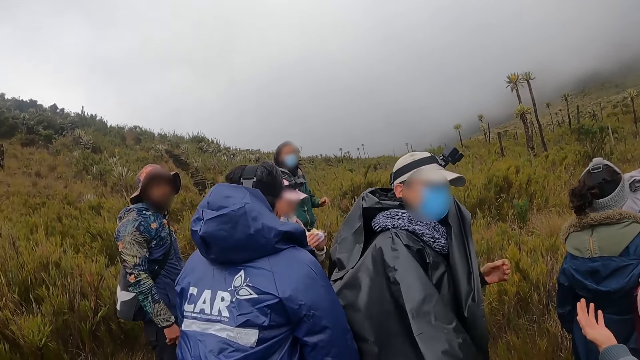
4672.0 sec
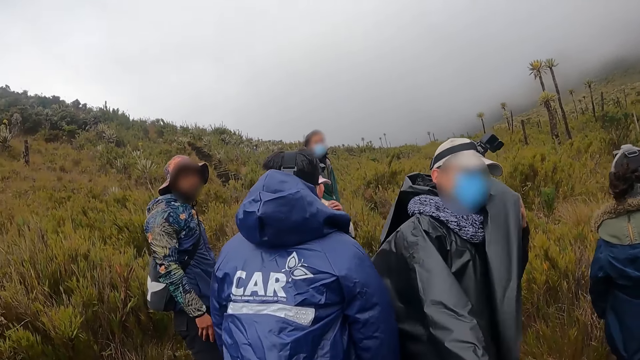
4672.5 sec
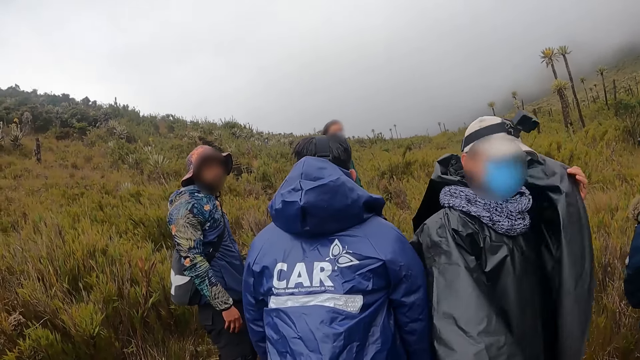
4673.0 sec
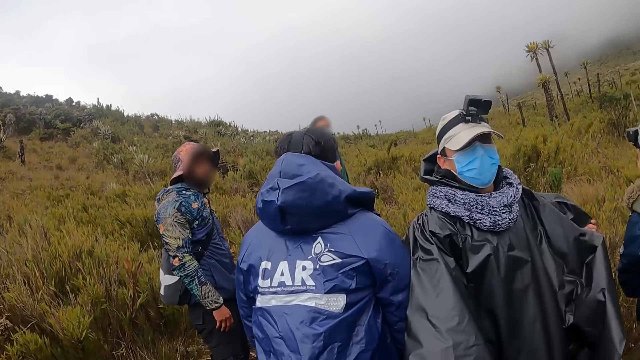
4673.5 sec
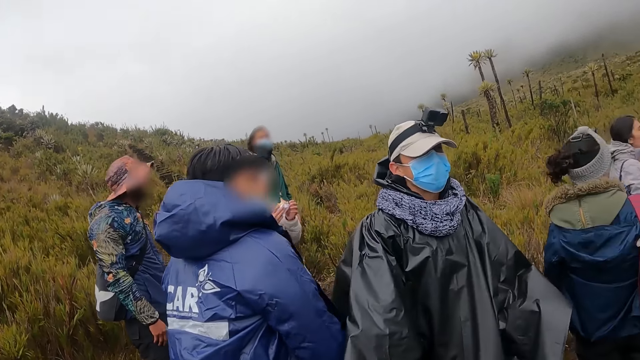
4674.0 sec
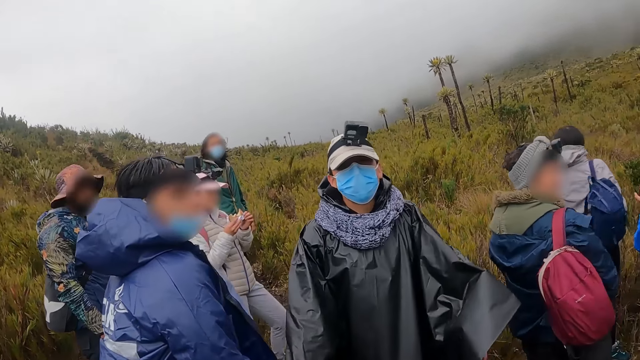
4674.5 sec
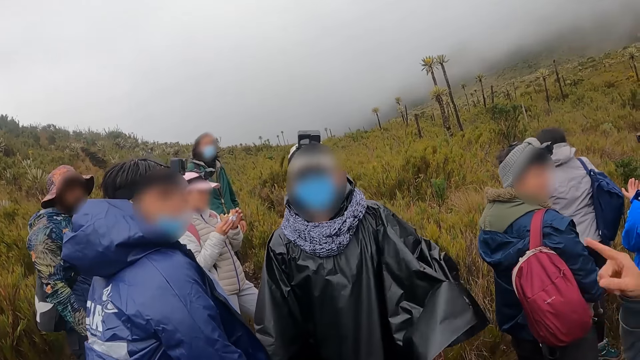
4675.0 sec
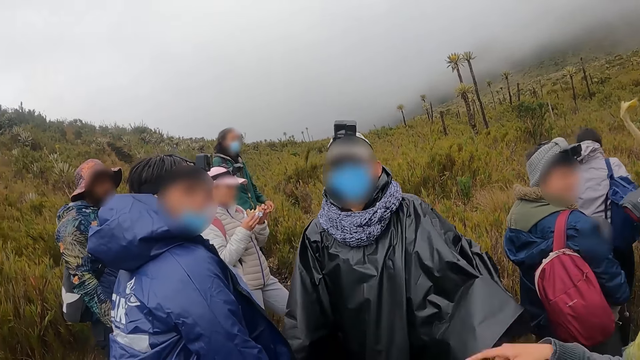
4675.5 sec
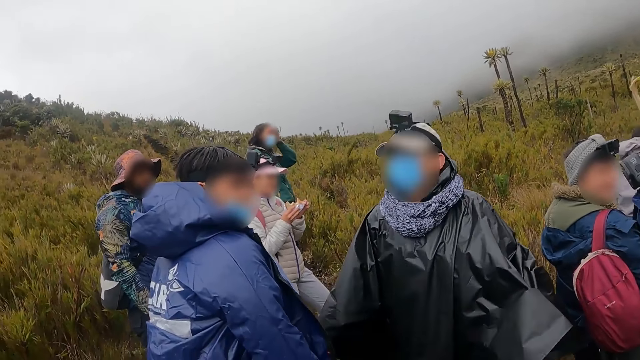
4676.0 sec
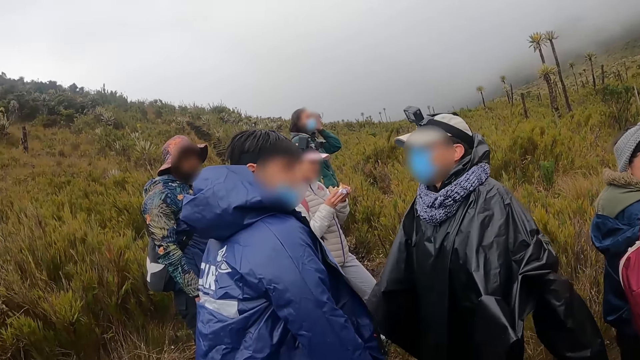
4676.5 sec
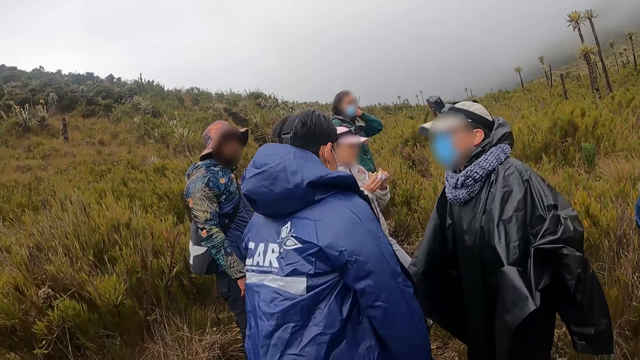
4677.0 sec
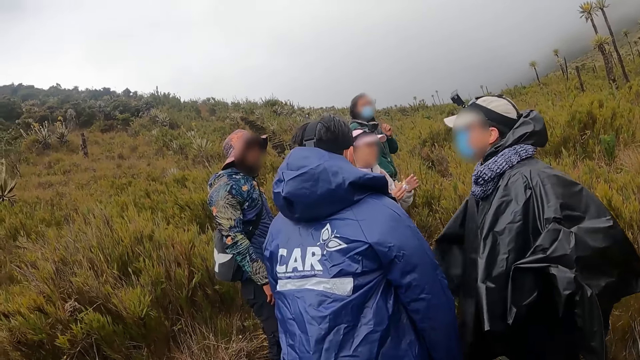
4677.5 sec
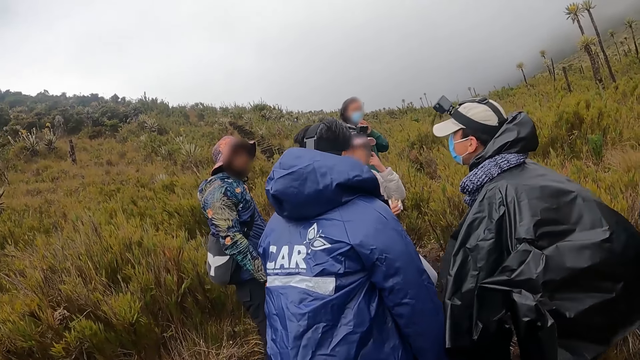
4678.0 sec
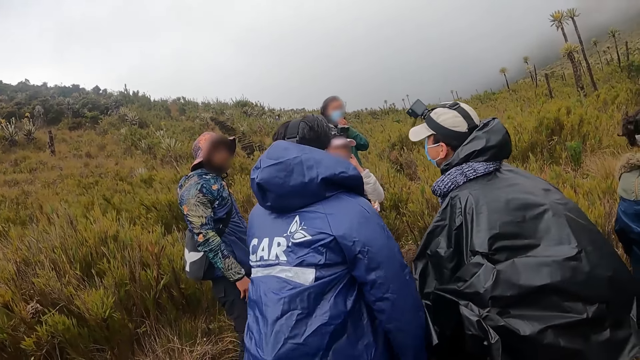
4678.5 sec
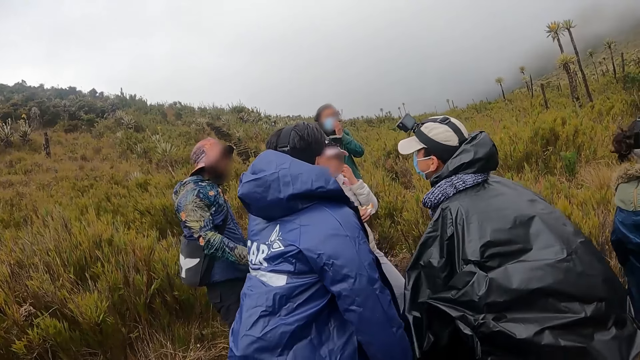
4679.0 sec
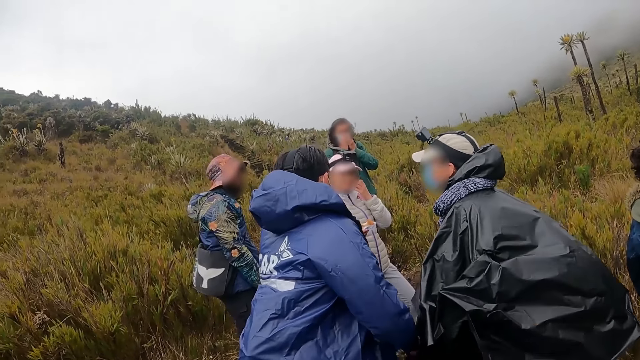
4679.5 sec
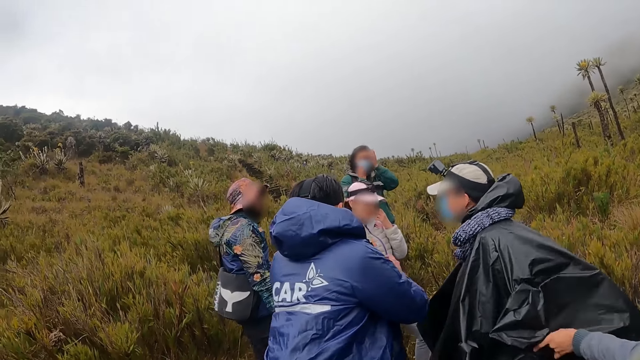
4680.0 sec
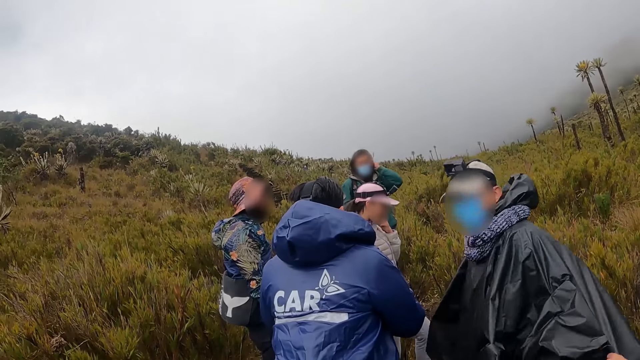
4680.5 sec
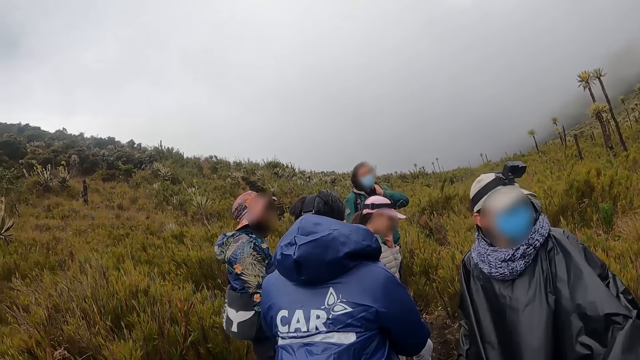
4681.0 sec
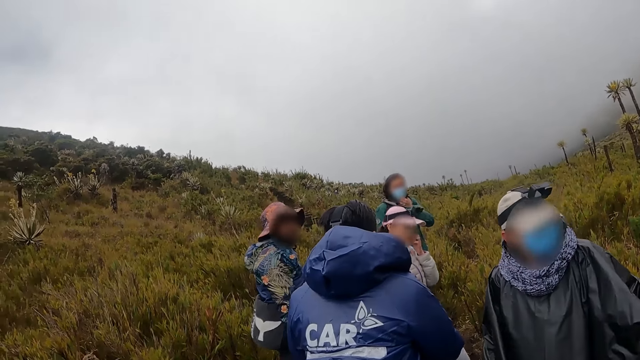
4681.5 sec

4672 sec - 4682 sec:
A woman holds a sandwich with both hands. She puts the sandwich in her mouth with both hands. A man interacts with another man. A third man collects the sandwich from the woman with both hands.

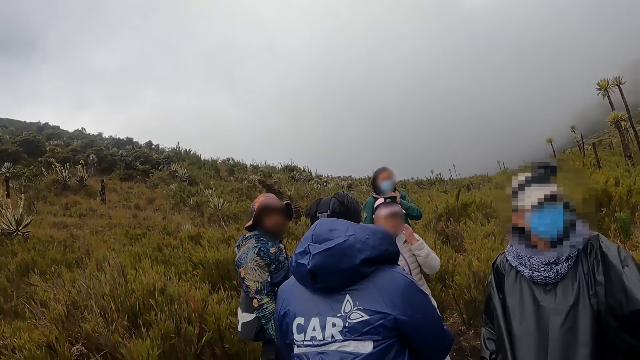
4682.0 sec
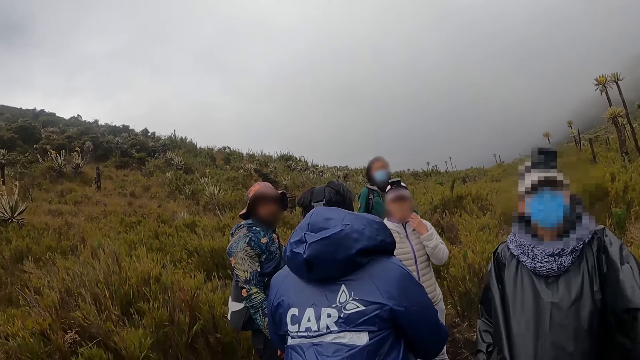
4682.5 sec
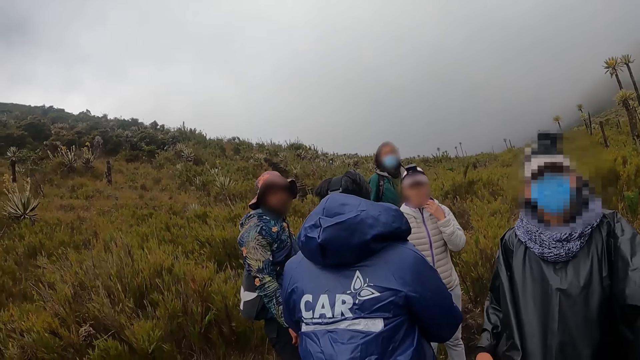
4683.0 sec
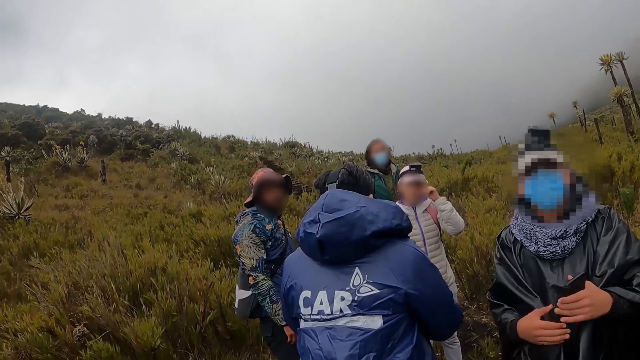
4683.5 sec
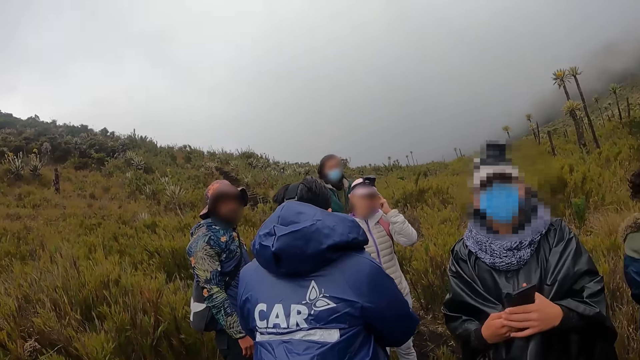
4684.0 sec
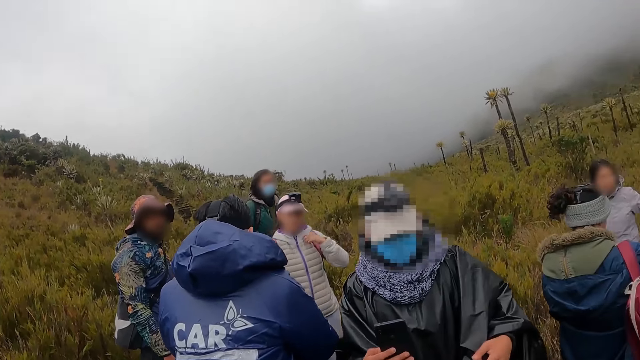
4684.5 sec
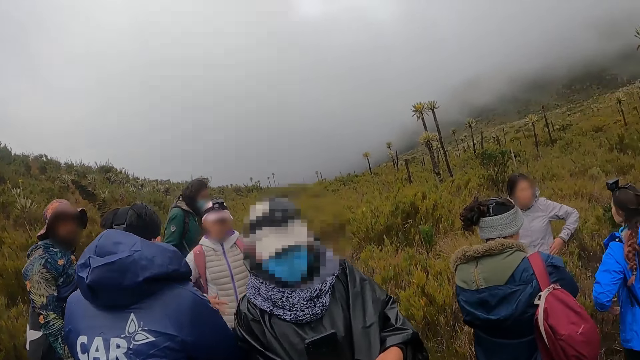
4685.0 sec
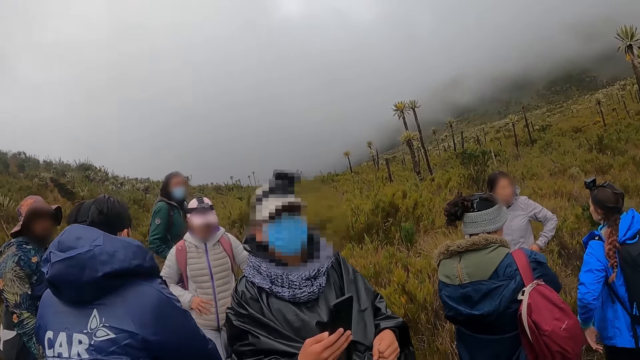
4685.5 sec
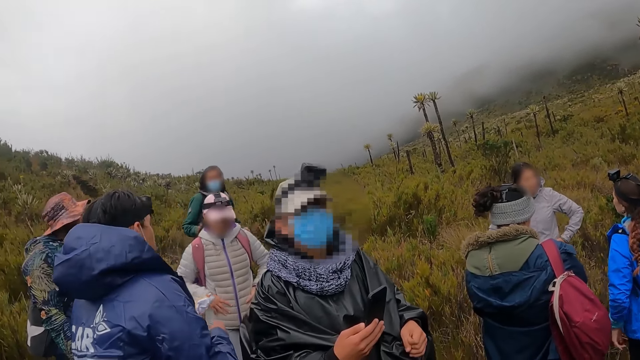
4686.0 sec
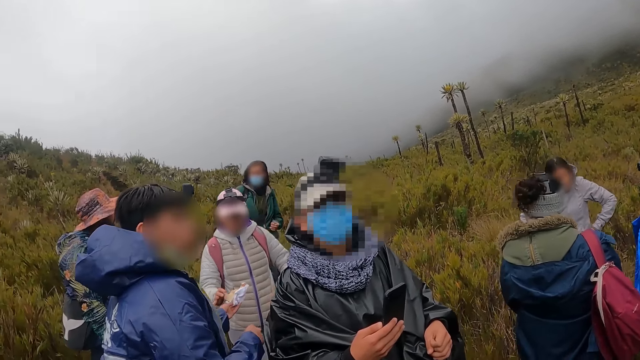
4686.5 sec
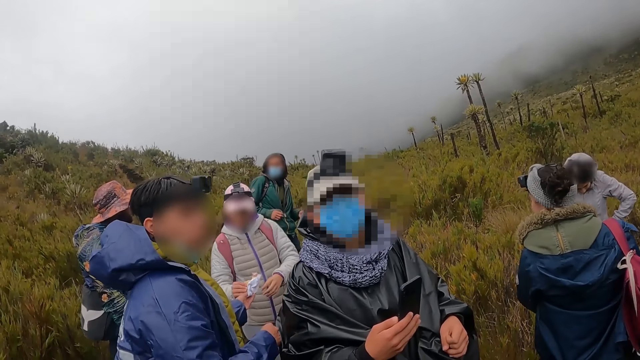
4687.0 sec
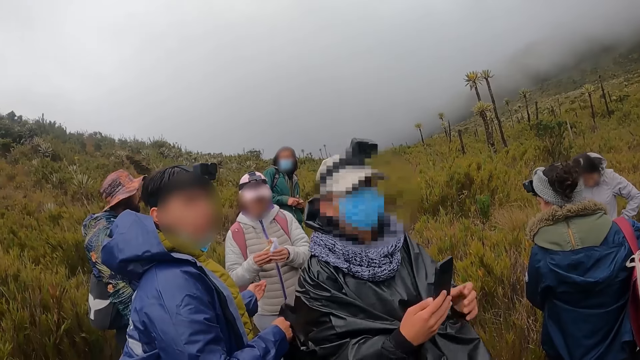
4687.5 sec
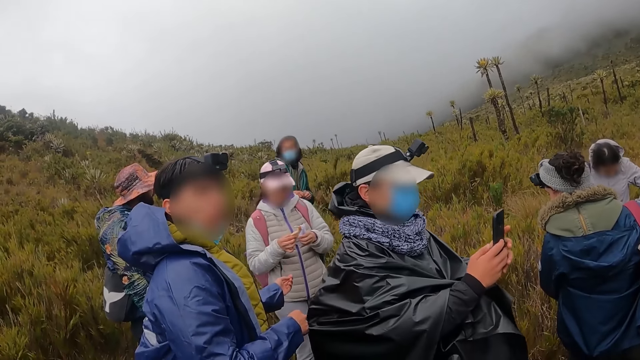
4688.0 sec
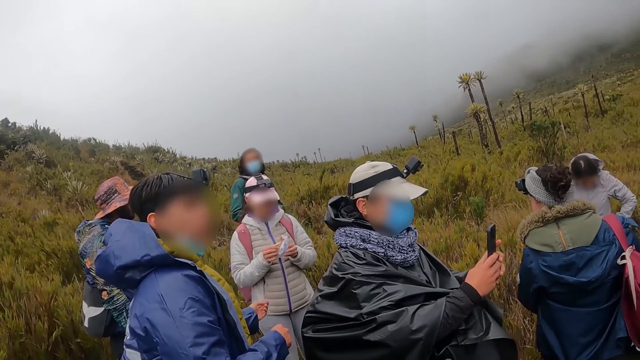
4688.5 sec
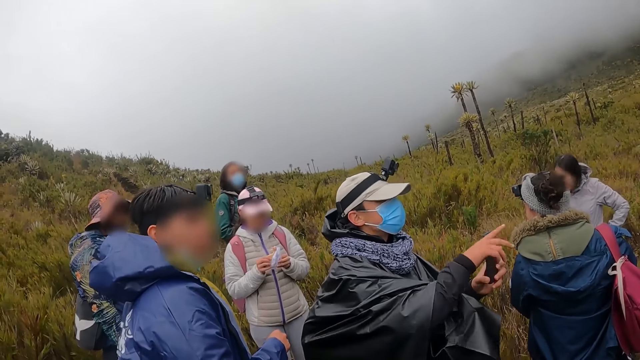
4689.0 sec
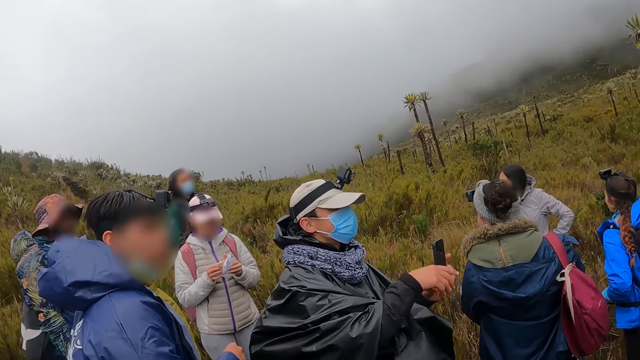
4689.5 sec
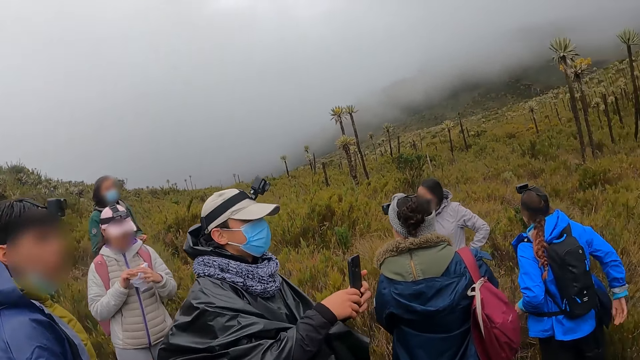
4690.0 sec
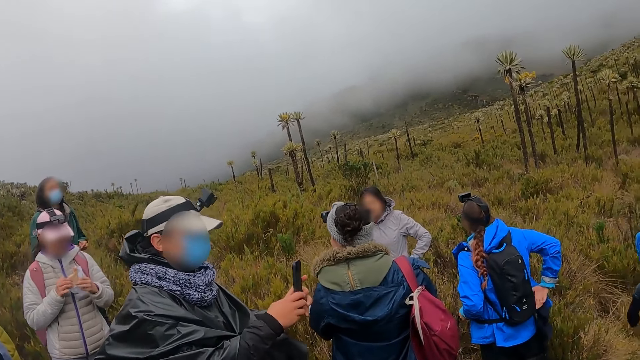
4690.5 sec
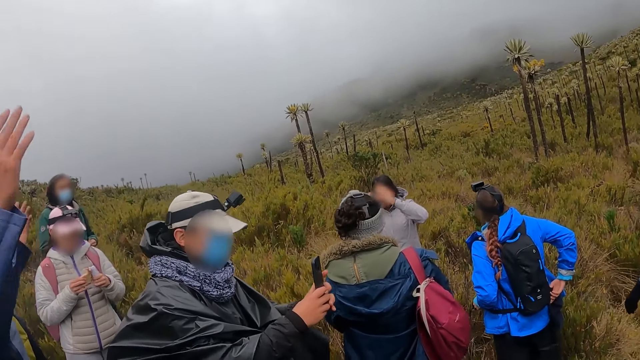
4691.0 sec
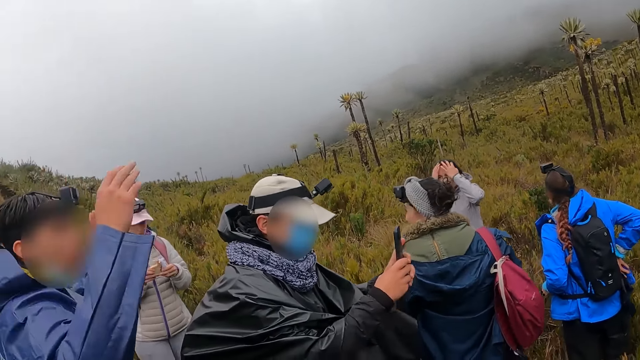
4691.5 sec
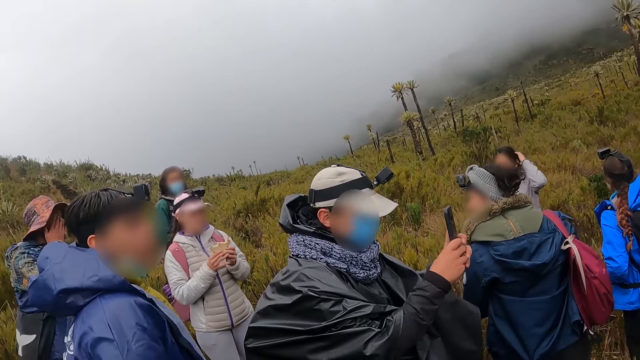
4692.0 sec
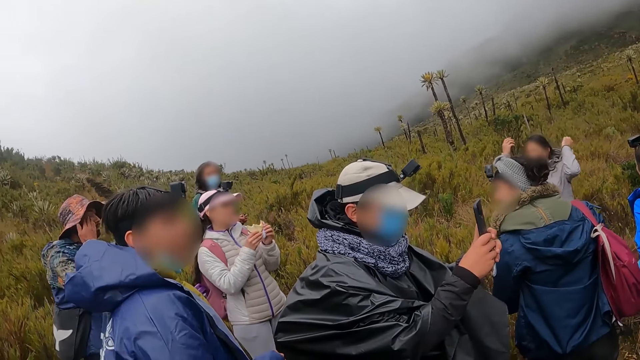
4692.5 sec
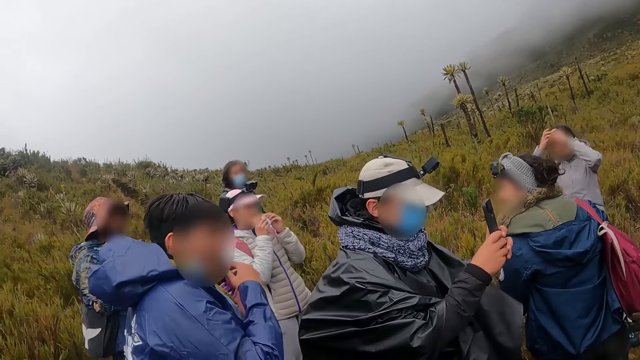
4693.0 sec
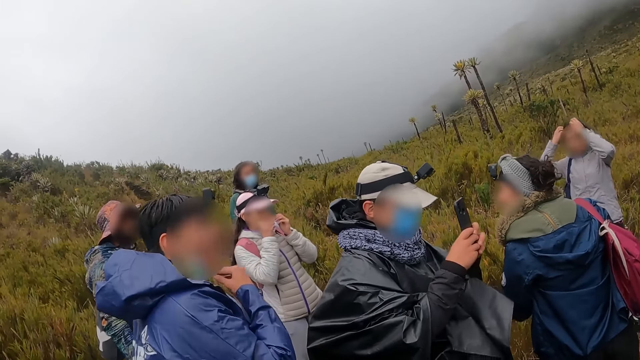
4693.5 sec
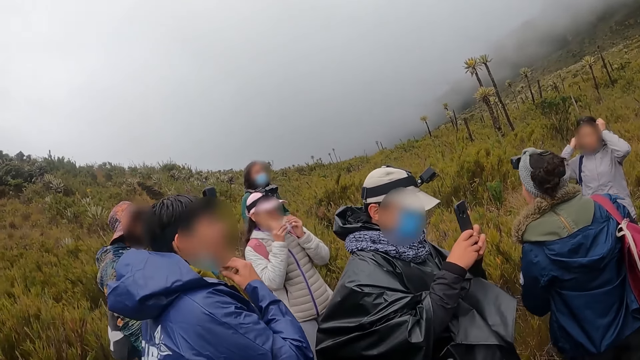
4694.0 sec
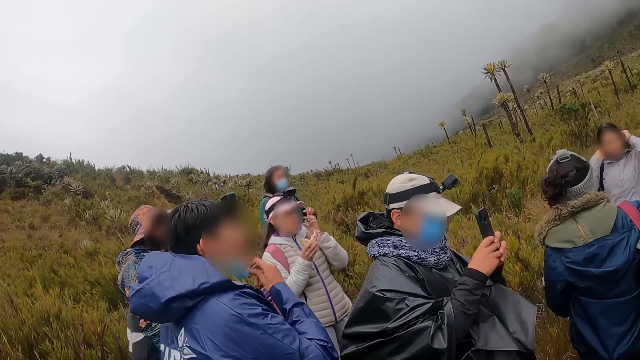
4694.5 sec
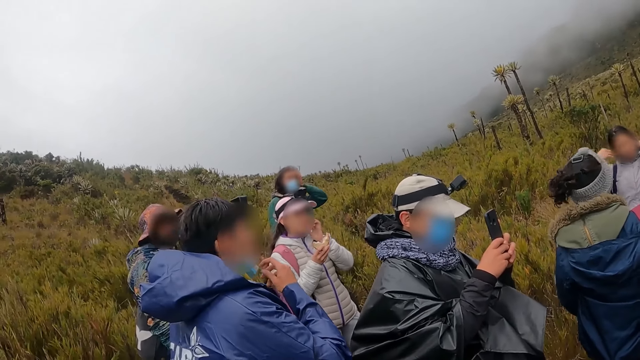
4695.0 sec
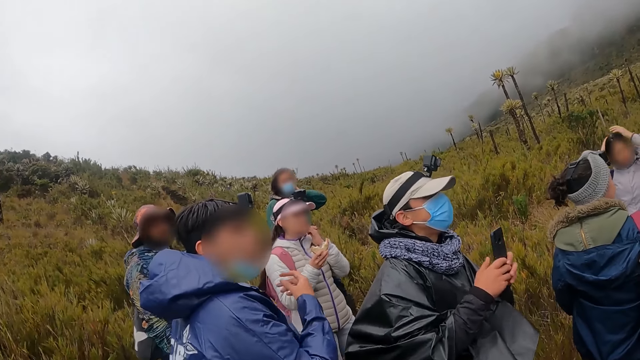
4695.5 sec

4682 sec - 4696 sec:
A man holds a phone with his left hand and passes the phone from his left hand to his right hand. A woman collects the sandwich from another man with her right hand. The woman holds the sandwich with both hands. The first man operates the phone with both hands. The woman eats the sandwich in both hands. The other man adjusts a face mask on his face with his right hand.
